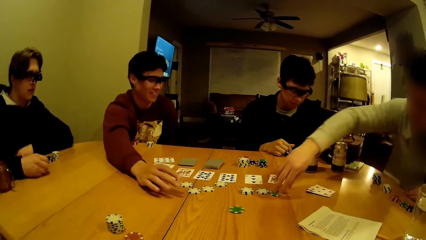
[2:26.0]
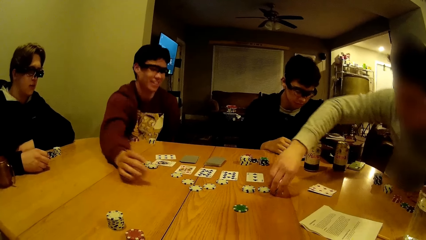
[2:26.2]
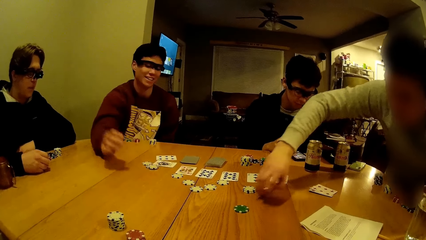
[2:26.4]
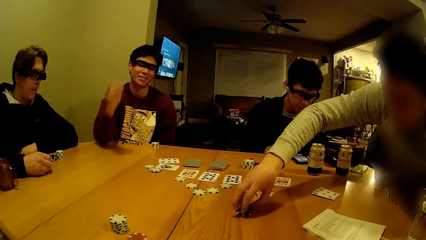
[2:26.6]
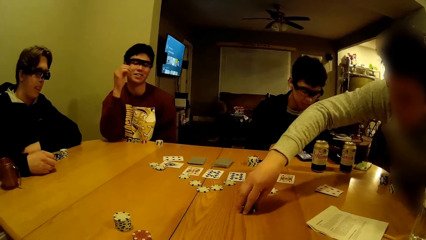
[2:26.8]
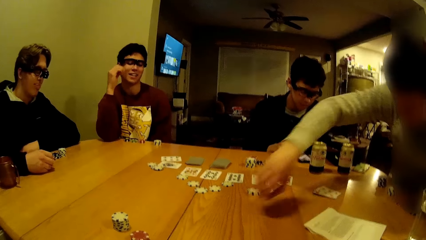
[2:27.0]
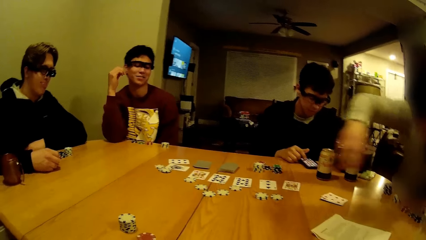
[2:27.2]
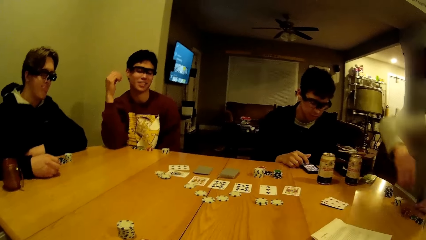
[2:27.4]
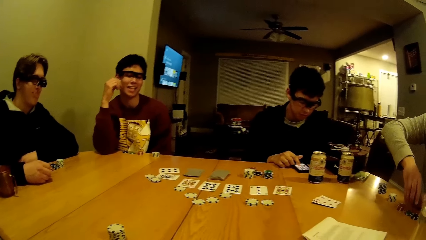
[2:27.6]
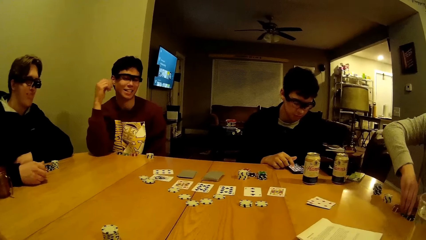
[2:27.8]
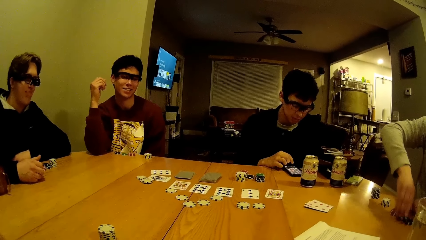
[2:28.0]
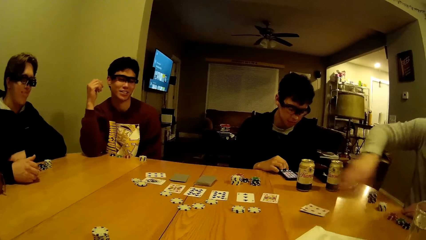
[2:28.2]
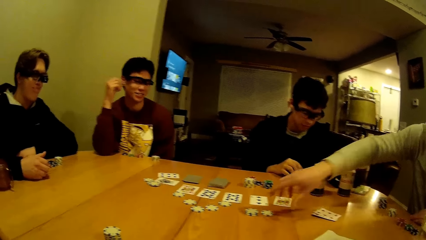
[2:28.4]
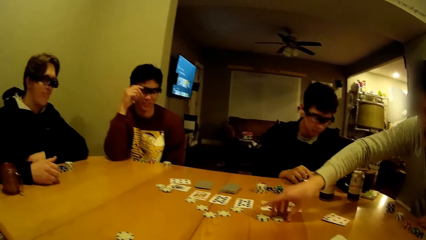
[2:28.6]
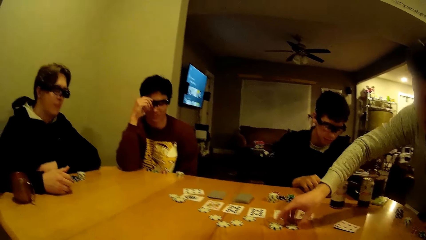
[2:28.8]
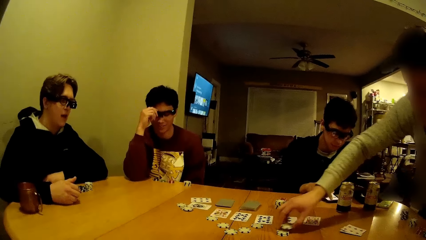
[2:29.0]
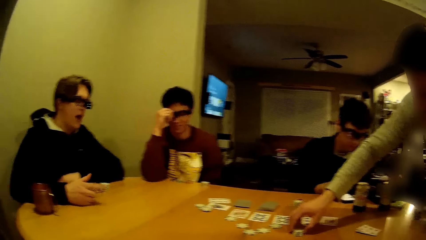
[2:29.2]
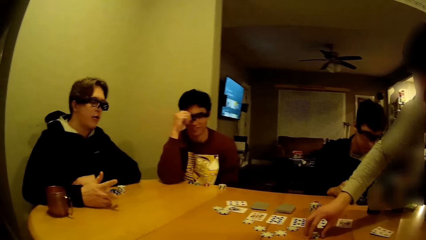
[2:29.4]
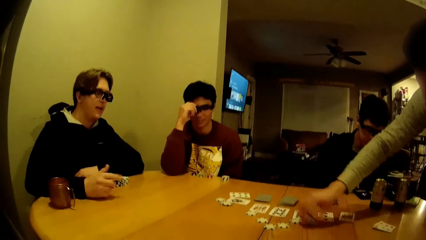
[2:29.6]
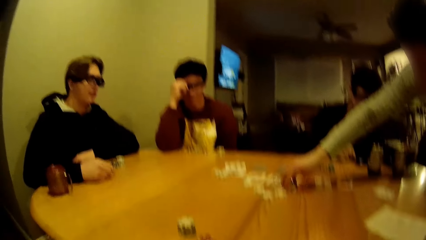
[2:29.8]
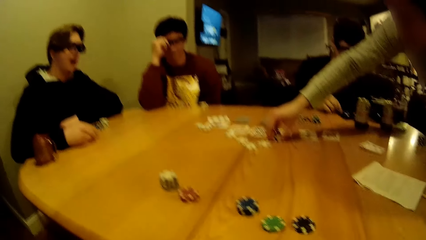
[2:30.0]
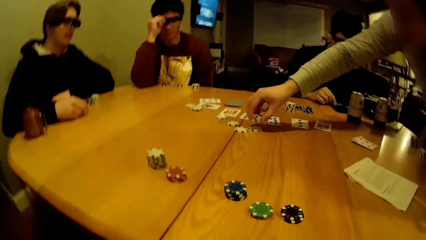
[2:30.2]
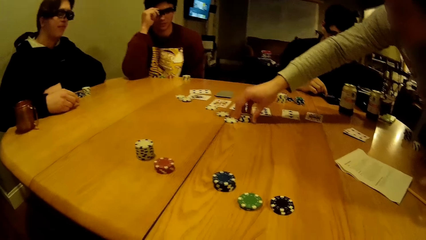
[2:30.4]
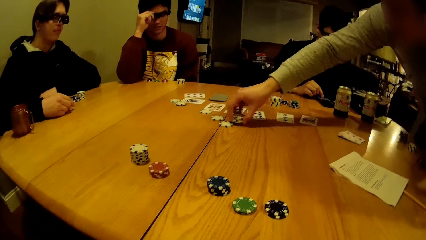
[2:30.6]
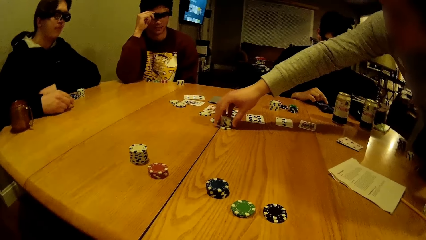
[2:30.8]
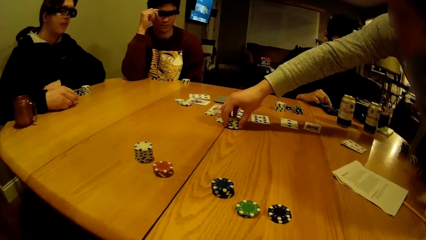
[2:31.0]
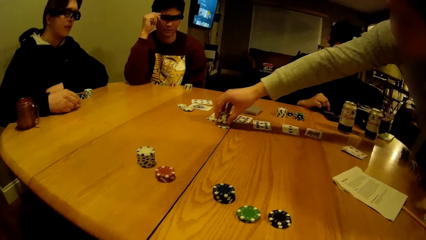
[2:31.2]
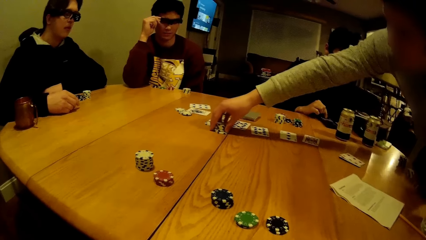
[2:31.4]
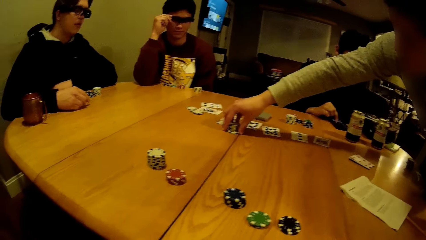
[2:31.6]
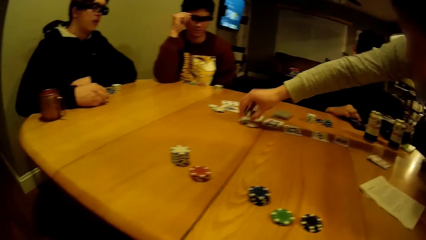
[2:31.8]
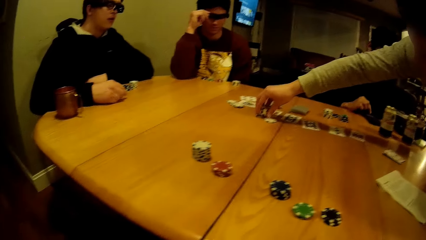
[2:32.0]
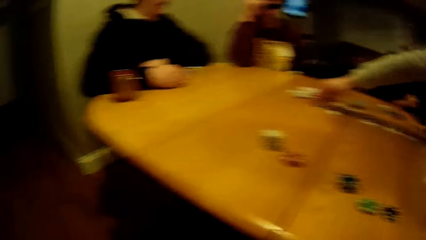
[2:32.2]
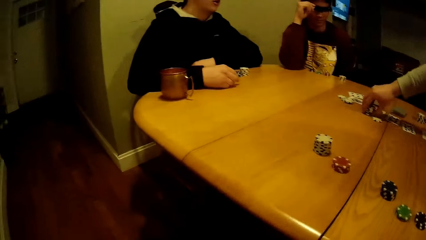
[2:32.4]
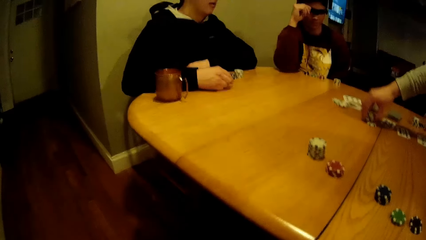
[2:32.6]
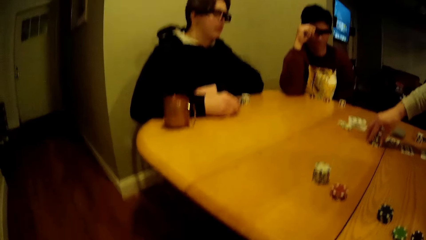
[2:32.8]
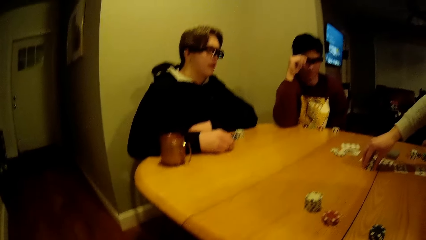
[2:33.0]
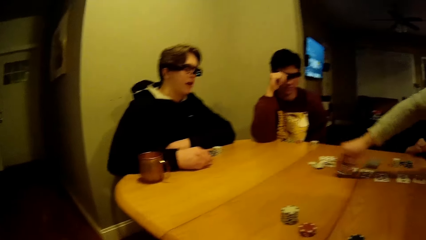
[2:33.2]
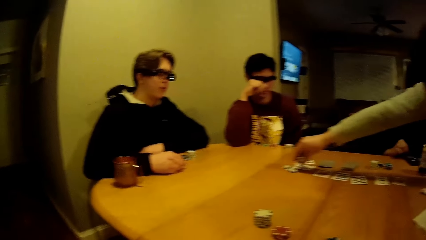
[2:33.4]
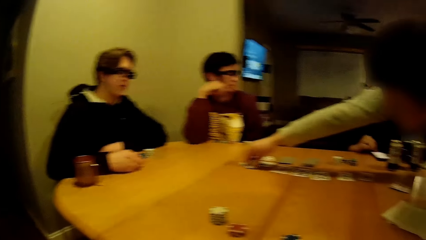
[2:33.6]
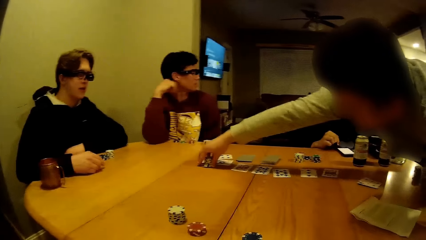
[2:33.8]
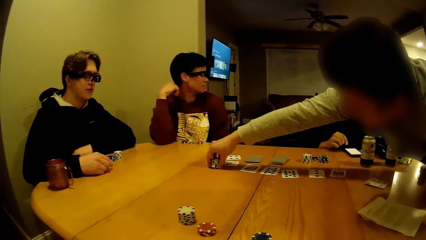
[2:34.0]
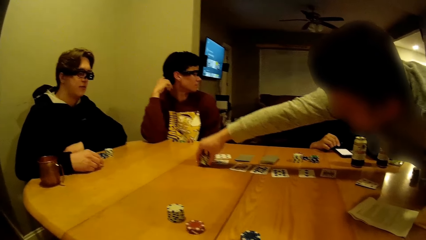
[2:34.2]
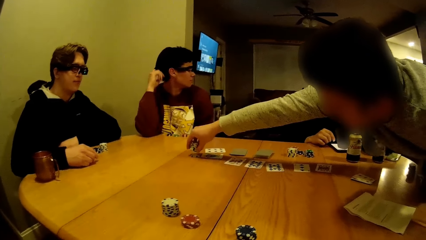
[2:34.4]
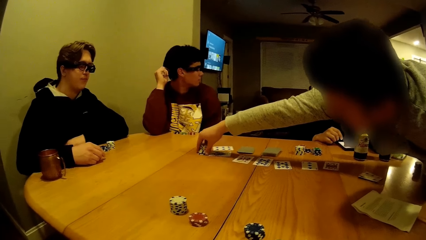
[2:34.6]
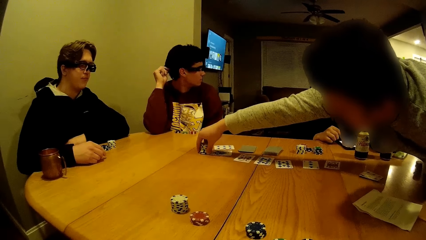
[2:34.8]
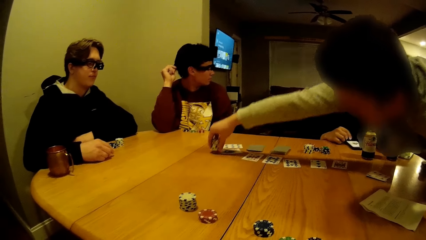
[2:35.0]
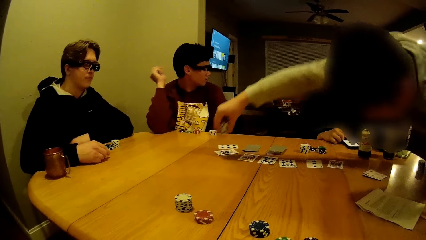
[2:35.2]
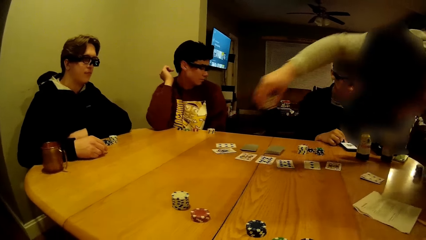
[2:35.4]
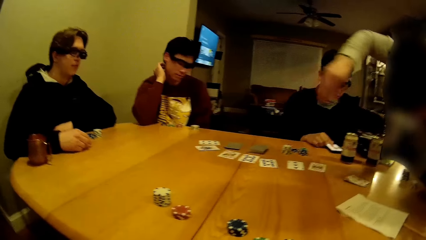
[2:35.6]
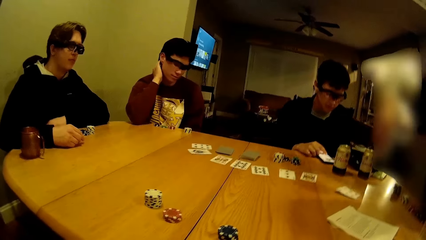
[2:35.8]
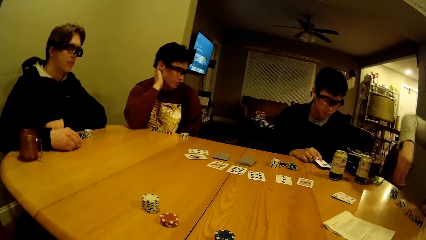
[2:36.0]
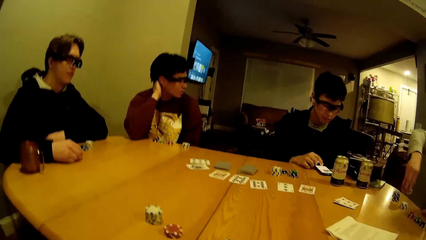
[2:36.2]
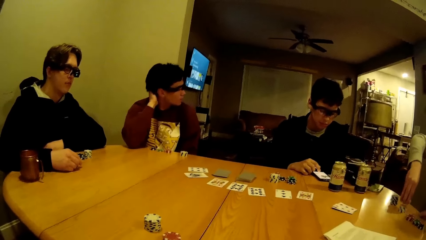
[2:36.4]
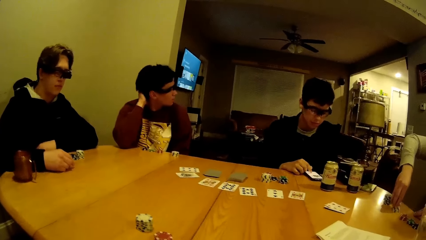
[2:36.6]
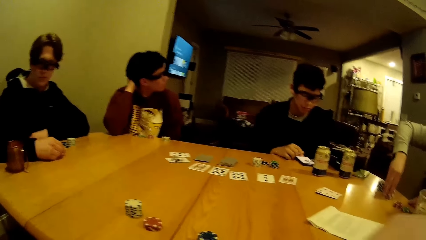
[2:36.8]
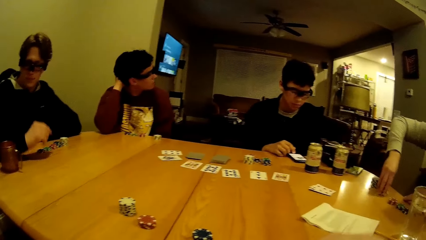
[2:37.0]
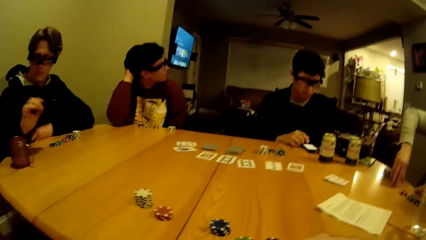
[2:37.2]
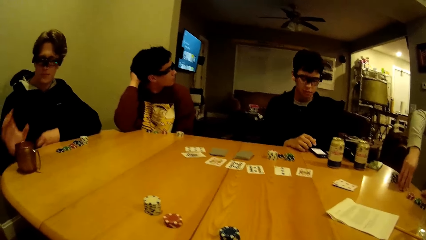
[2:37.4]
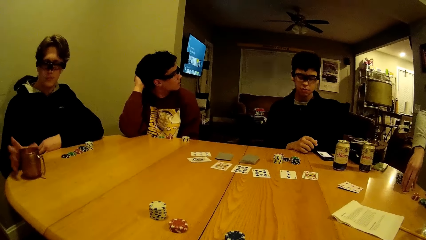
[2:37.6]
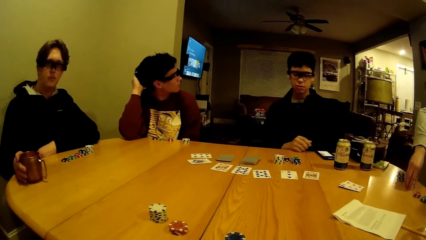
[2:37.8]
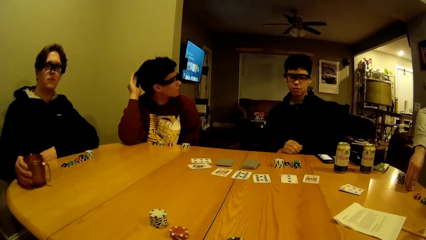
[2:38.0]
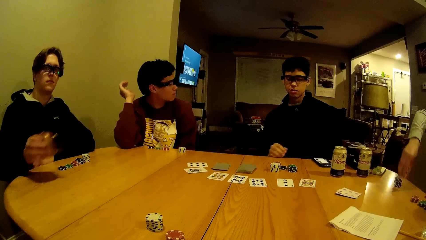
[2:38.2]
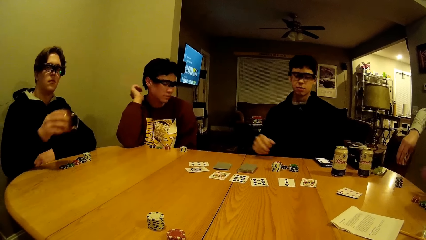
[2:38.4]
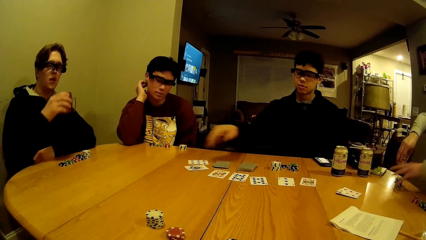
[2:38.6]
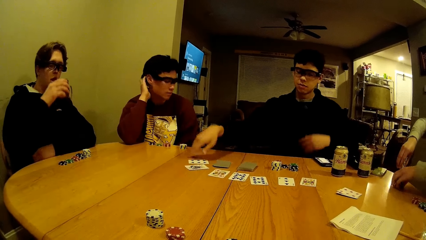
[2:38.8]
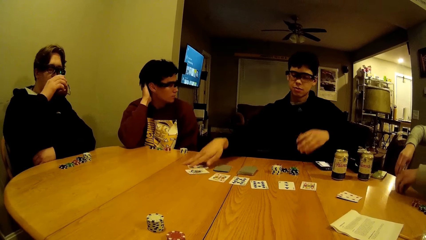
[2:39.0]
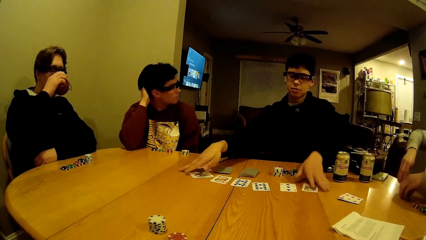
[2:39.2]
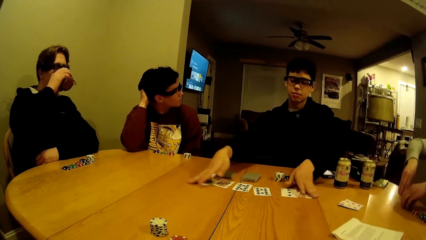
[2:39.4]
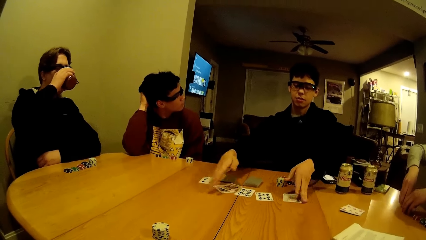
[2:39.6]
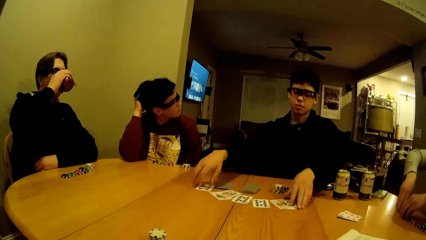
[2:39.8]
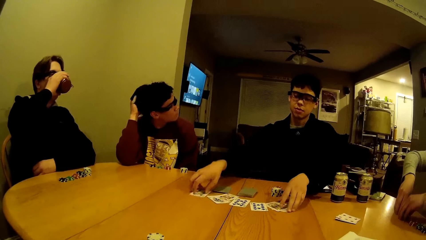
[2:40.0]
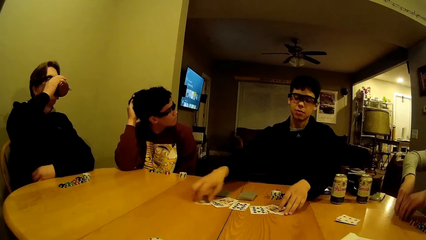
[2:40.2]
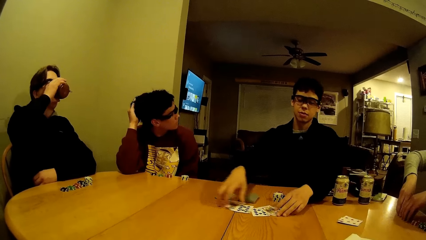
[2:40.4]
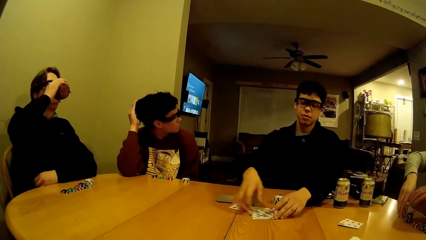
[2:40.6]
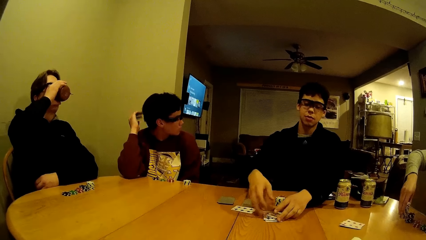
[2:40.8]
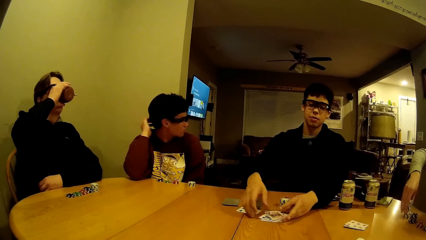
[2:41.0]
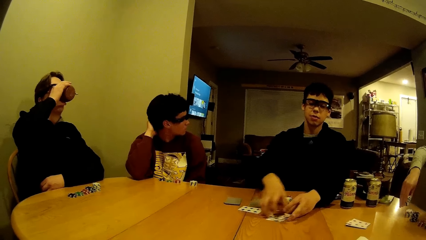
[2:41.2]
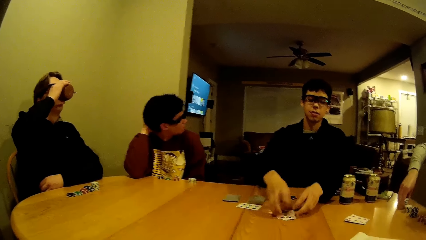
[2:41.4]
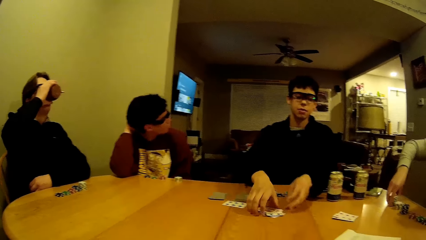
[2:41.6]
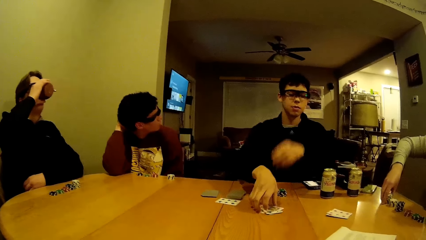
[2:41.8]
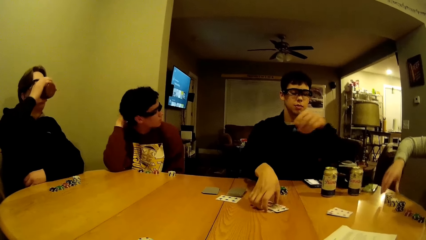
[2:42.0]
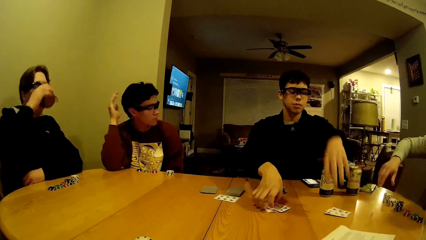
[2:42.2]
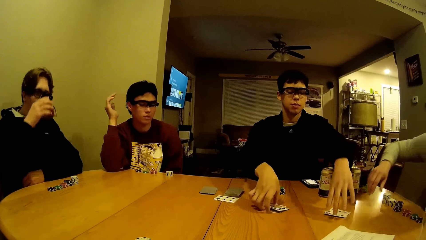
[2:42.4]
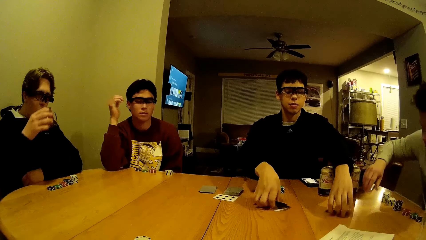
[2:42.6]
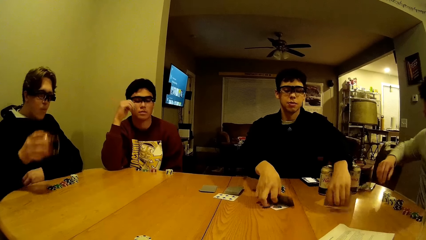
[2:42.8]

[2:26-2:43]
A man dials the phone. Another man picks the poker chip from the table with his right hand. The second man drops the poker chips on the table with his right hand. The second man gathers some poker chips on the table with his right hand and picks the chips. The second man drops the poker chips on the table with his right hand. A third man picks a cup from the table with his right hand. The third man drinks beer or coffee from the cup with his right hand. The second man arranges the poker chips on the table with both hands. The first man gathers some cards on the table with both hands.
